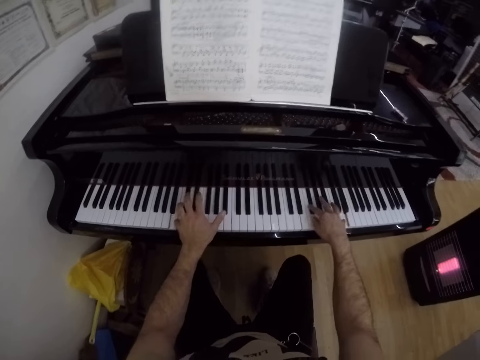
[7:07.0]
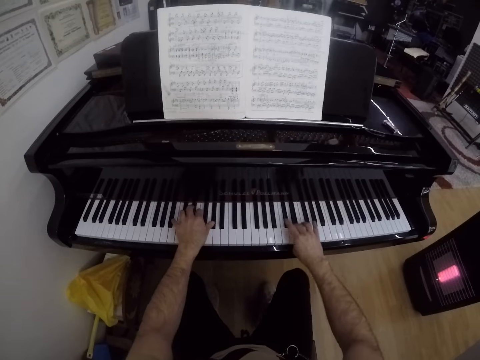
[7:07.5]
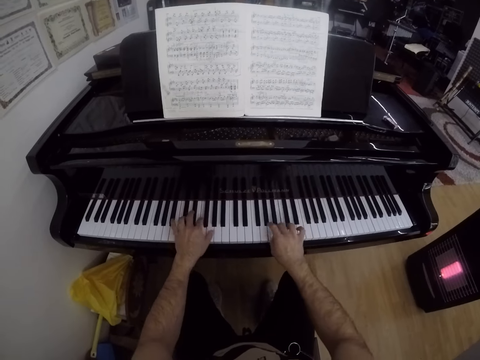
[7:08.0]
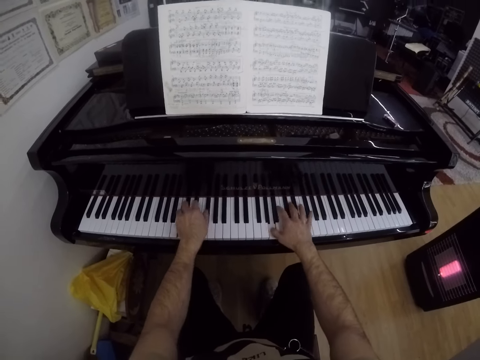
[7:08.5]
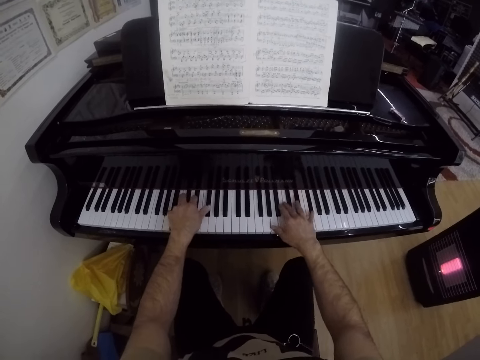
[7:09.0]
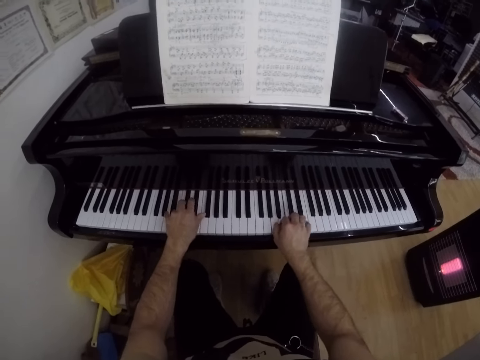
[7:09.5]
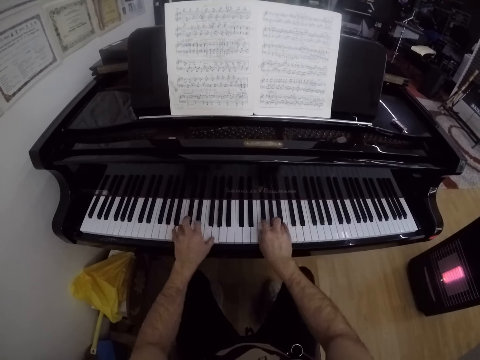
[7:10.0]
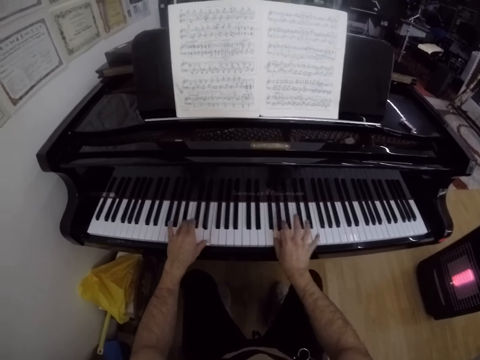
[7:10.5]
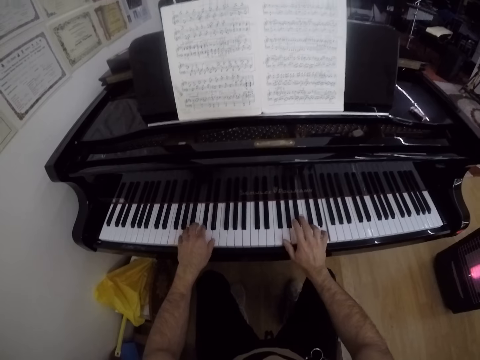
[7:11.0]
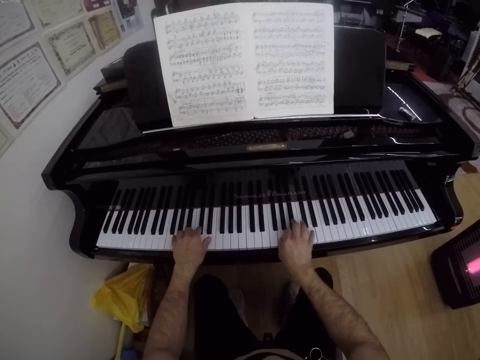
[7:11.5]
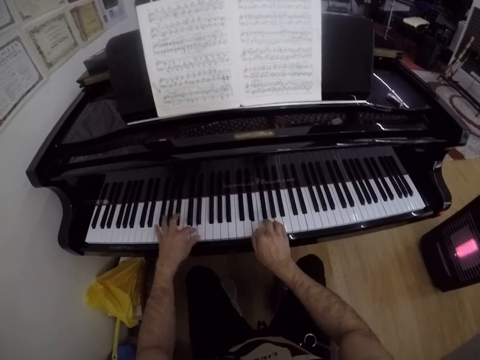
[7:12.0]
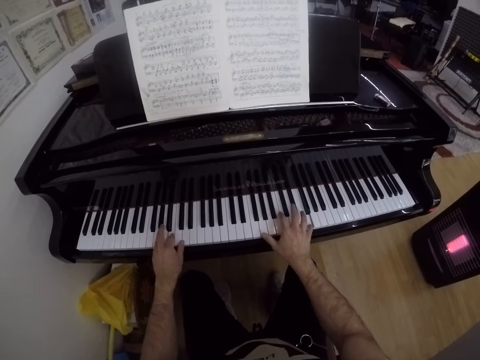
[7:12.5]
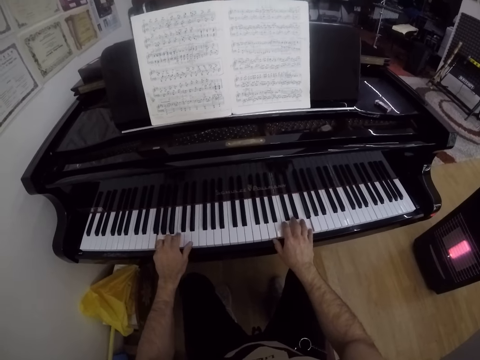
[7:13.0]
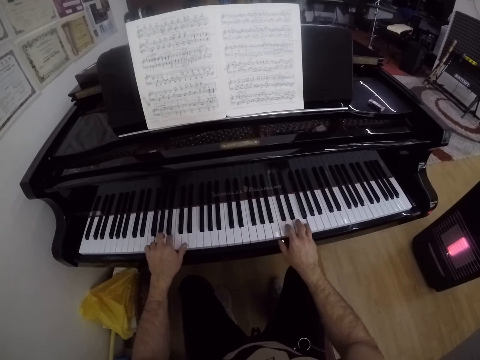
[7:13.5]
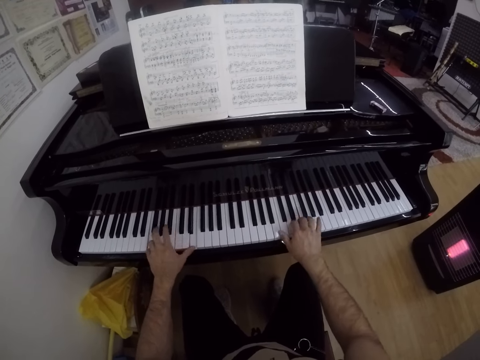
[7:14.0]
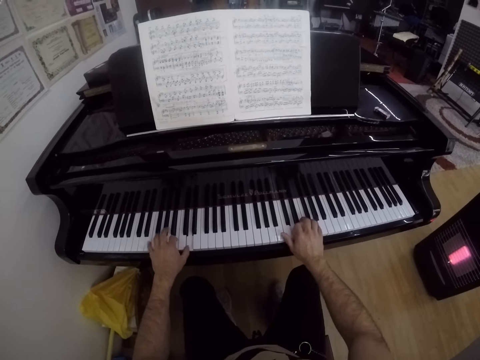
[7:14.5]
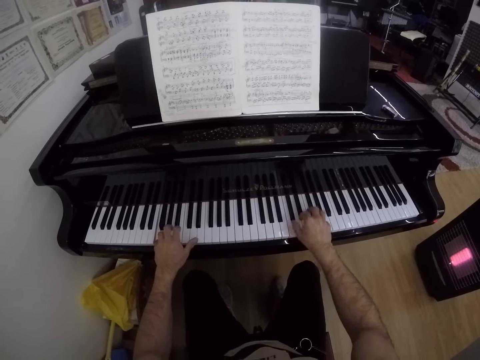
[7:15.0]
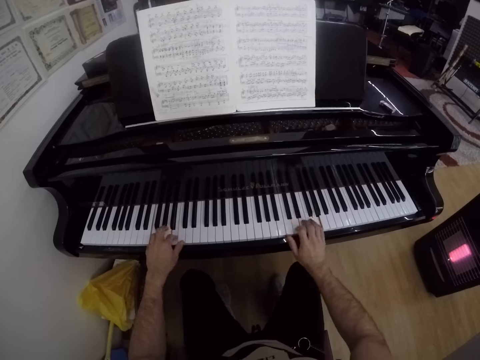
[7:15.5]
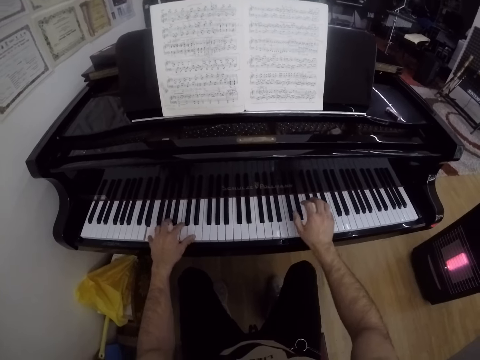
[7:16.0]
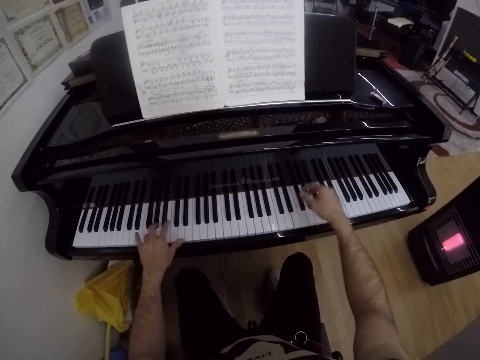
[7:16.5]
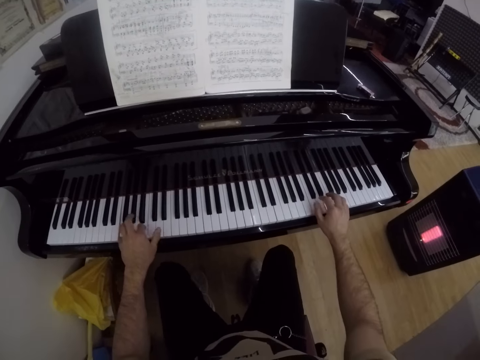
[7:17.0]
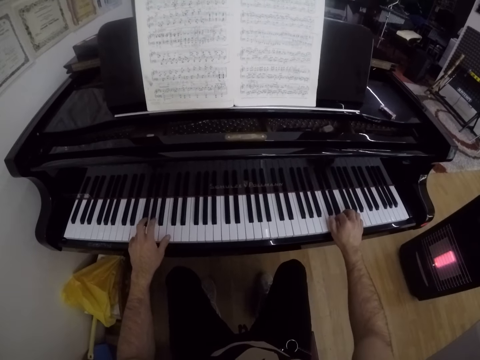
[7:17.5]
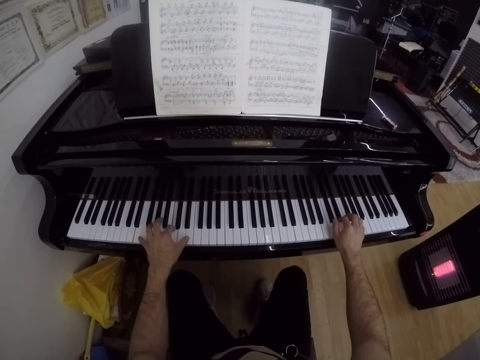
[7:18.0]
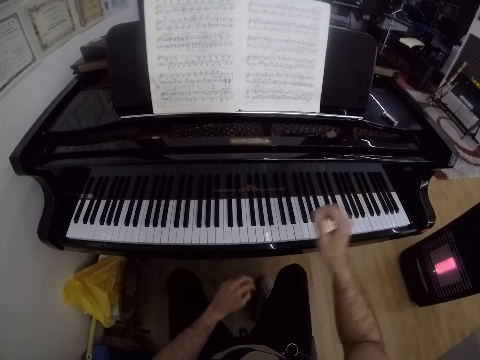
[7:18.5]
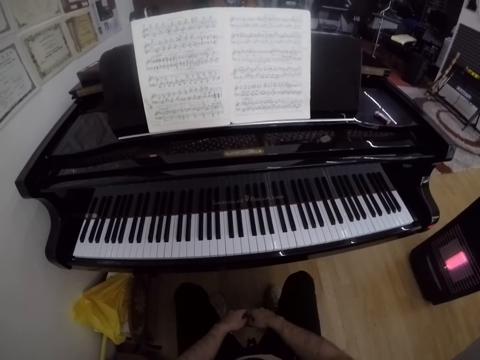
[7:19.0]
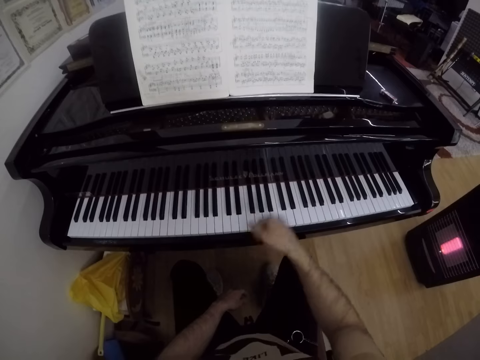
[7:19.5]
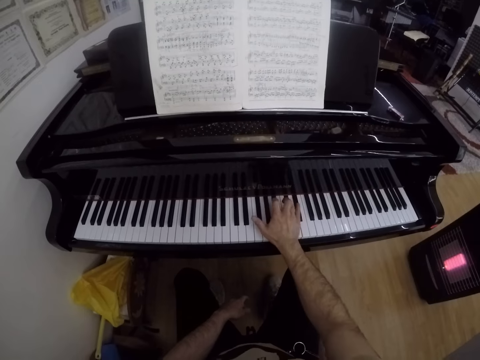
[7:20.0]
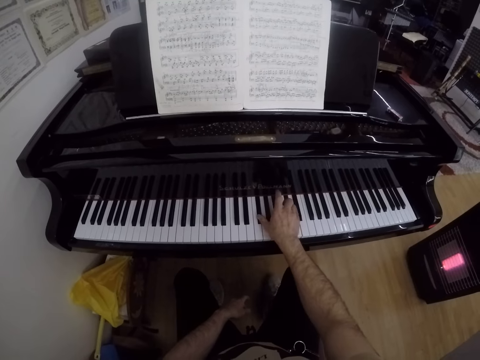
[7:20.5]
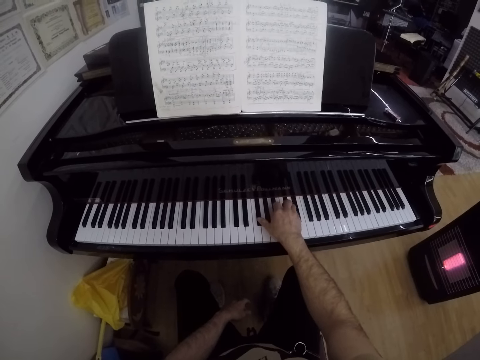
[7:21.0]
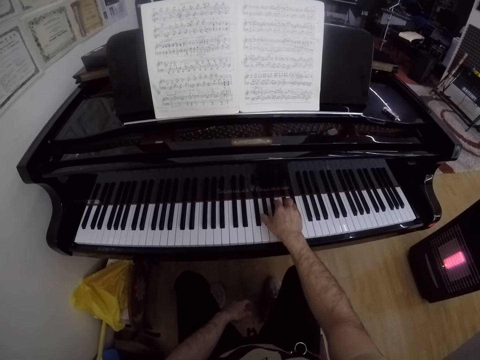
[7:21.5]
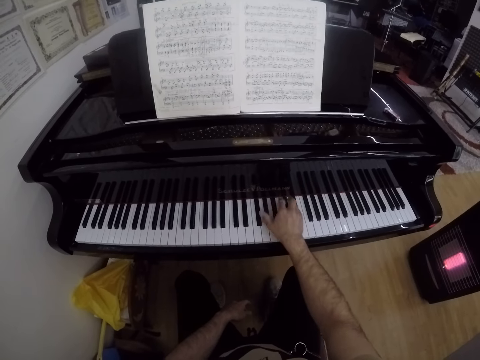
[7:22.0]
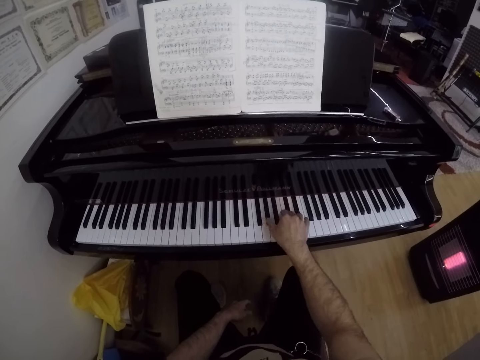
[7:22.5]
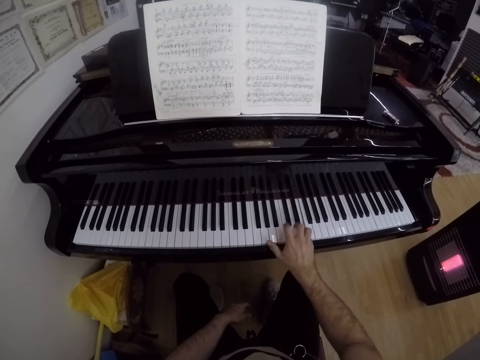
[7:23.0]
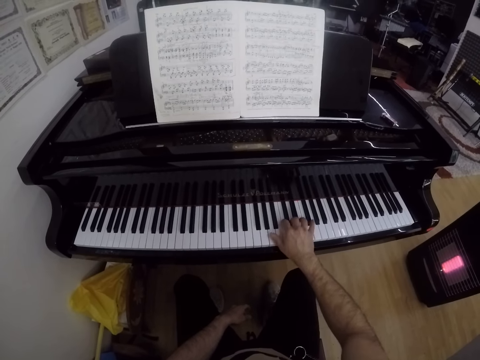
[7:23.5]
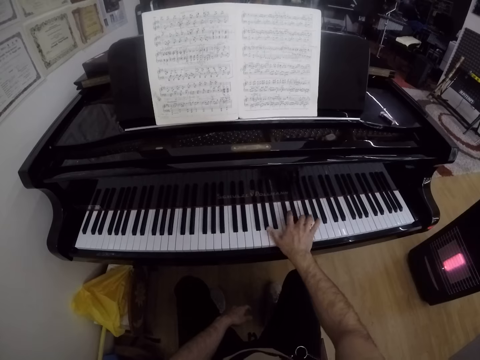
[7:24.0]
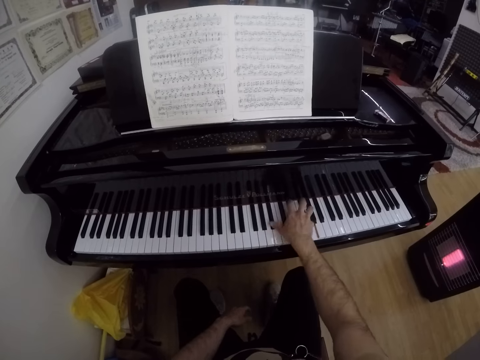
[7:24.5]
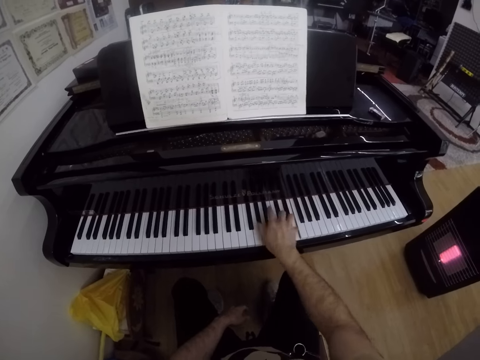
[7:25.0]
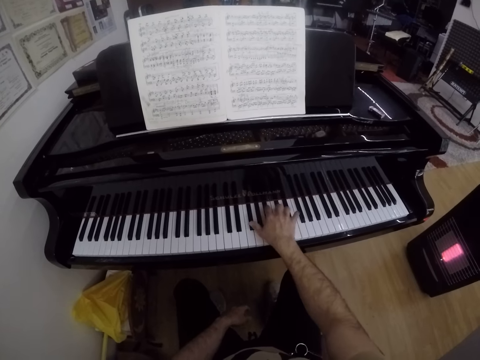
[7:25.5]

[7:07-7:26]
The camera wearer stops playing the piano. He places his right hand on the piano and plays the piano with his right hand.

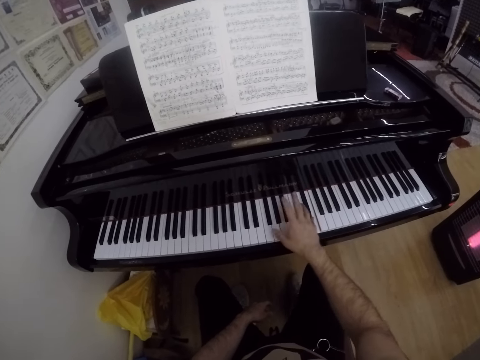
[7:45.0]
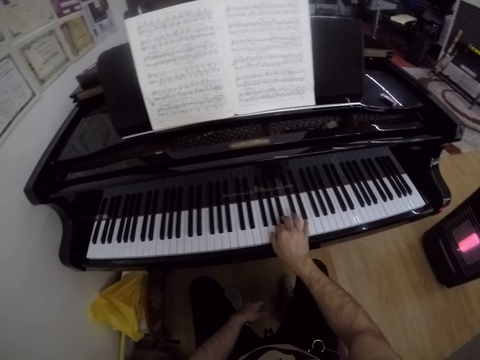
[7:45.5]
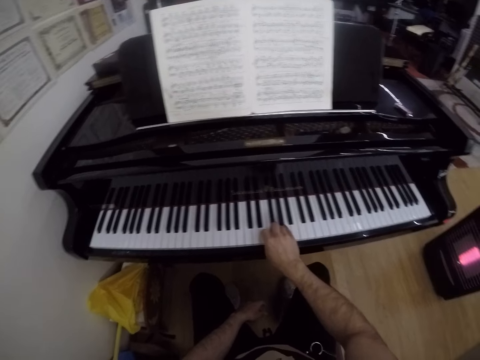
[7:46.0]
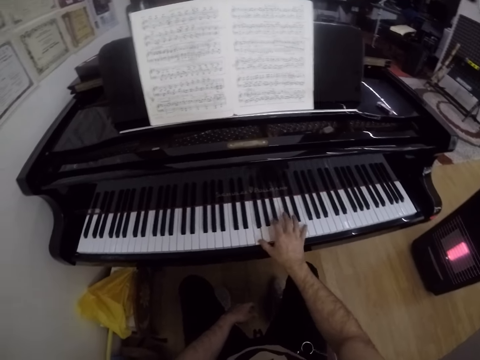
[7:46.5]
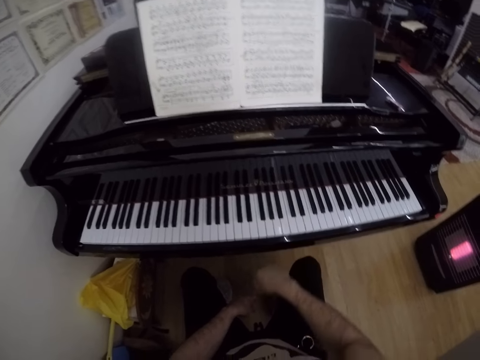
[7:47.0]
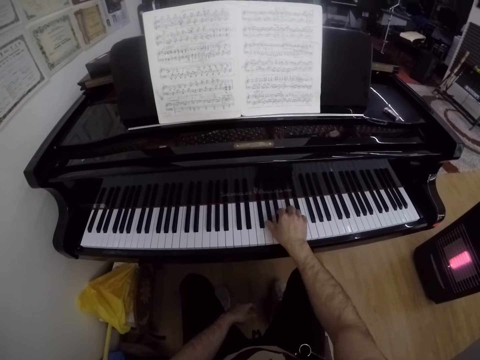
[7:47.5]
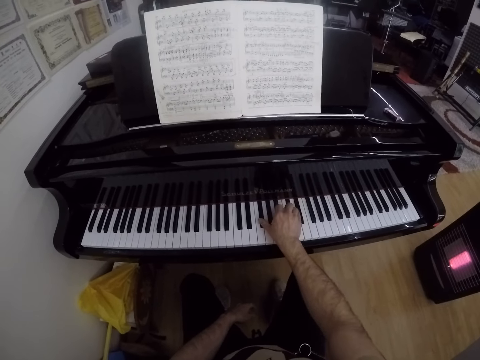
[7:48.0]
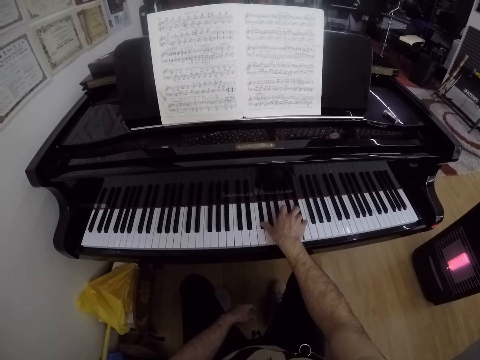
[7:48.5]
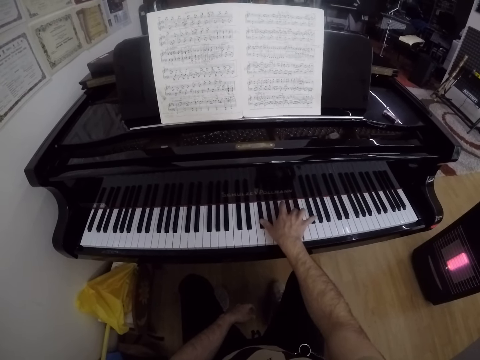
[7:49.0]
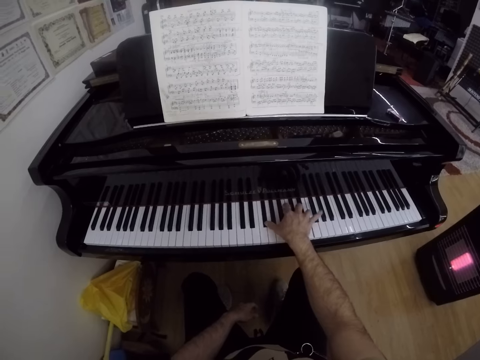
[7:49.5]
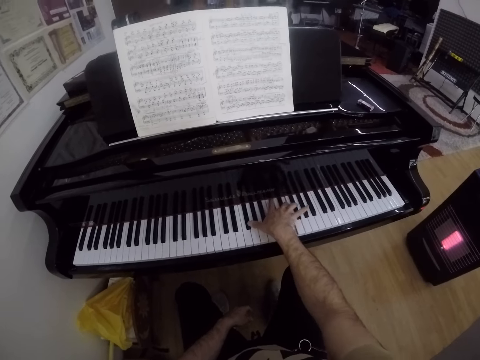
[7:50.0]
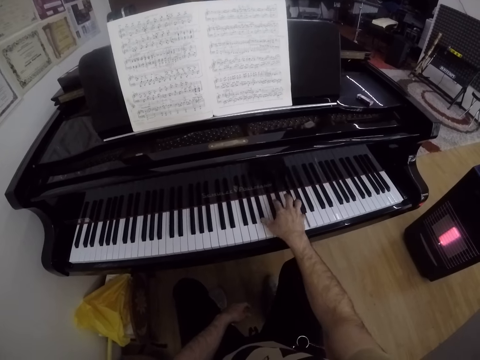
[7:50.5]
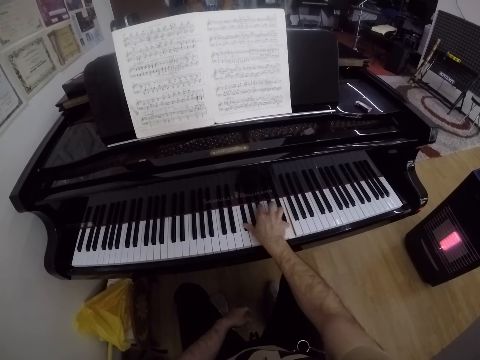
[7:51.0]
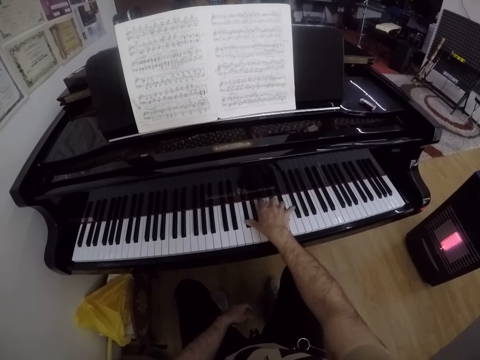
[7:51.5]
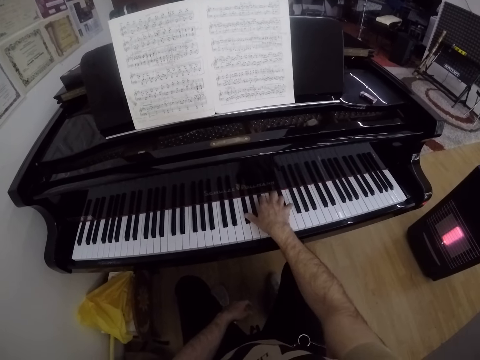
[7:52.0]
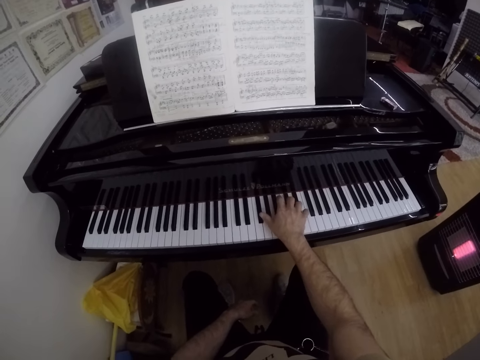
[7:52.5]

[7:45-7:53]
The camera wearer removes his hand from the piano. He places his hand on the piano. He plays the piano with his right hand.
